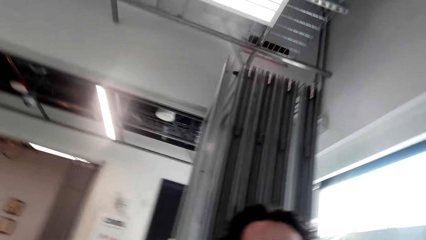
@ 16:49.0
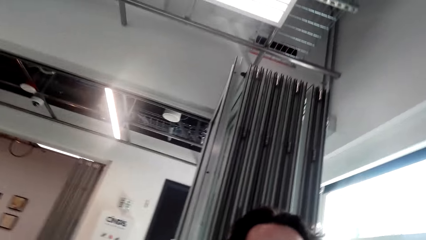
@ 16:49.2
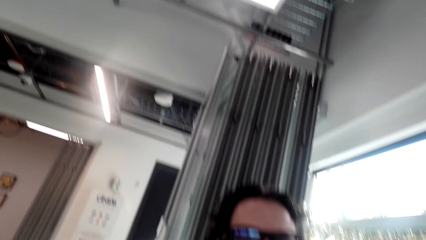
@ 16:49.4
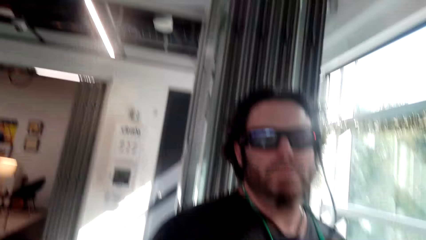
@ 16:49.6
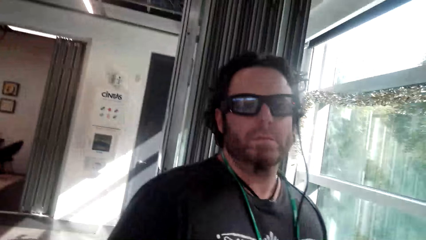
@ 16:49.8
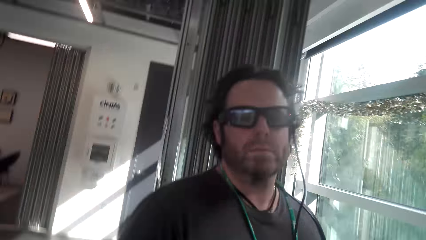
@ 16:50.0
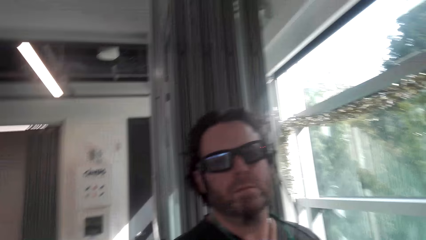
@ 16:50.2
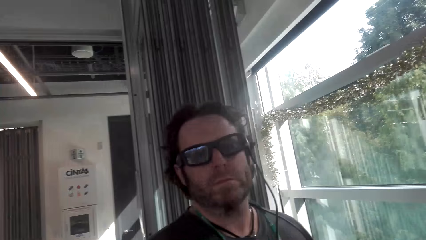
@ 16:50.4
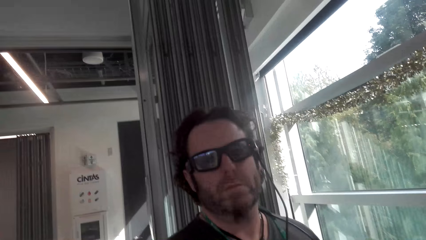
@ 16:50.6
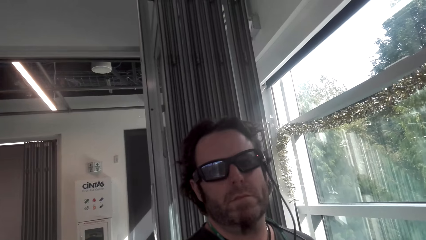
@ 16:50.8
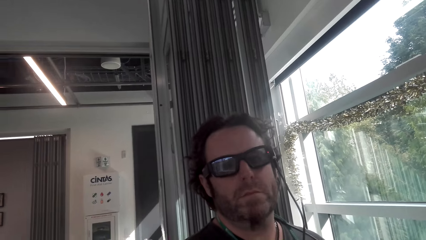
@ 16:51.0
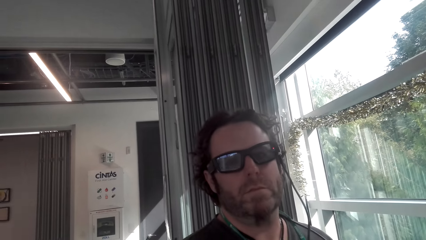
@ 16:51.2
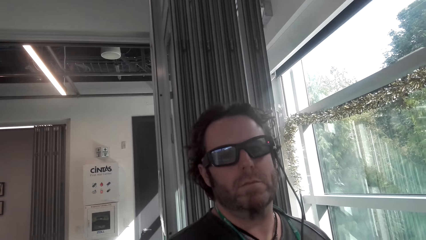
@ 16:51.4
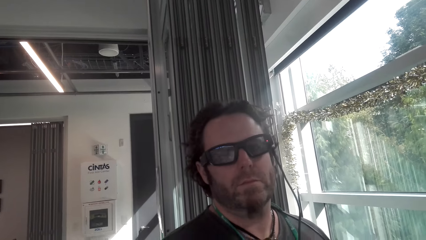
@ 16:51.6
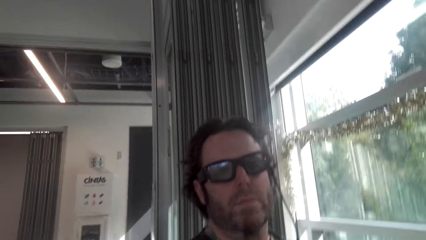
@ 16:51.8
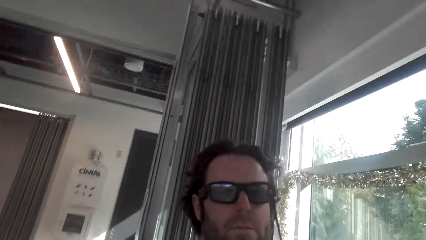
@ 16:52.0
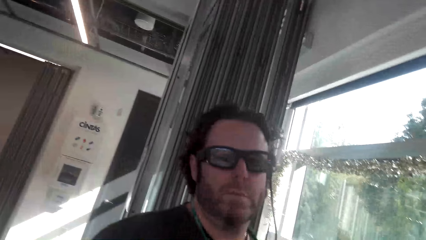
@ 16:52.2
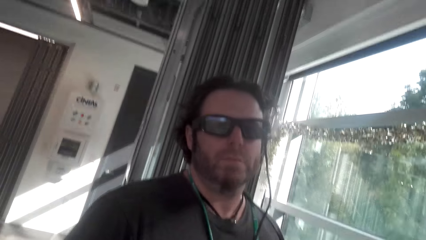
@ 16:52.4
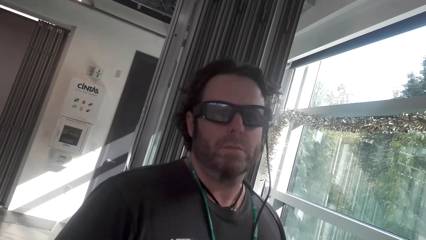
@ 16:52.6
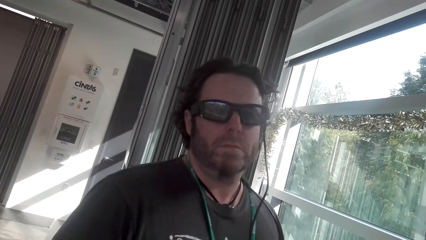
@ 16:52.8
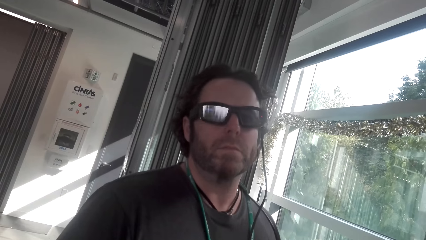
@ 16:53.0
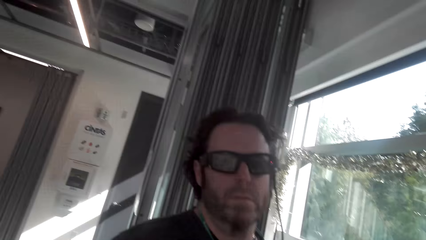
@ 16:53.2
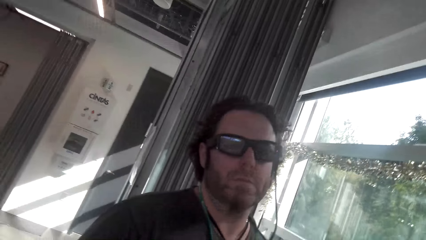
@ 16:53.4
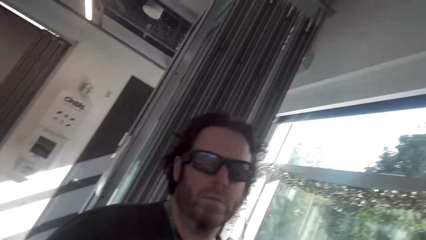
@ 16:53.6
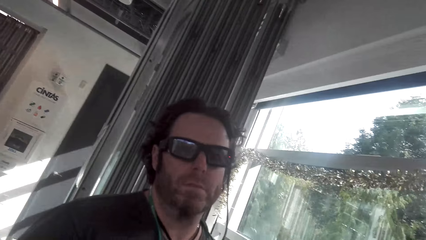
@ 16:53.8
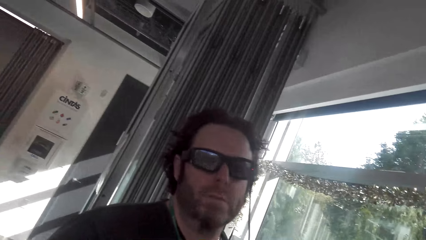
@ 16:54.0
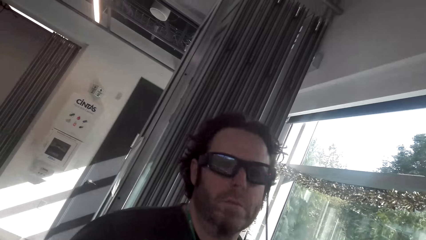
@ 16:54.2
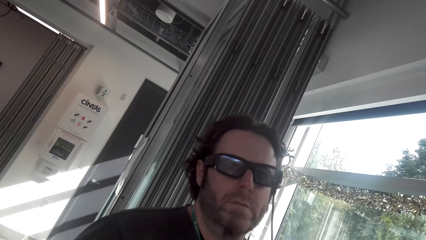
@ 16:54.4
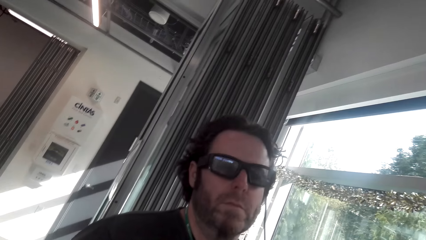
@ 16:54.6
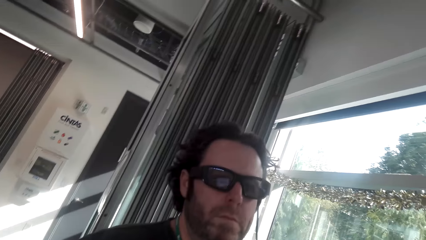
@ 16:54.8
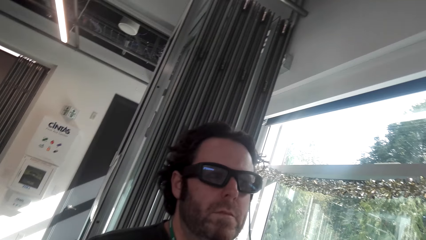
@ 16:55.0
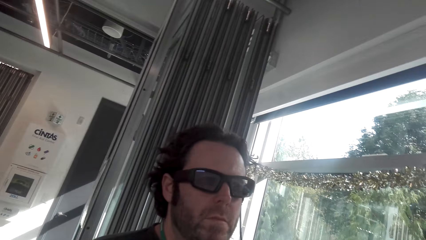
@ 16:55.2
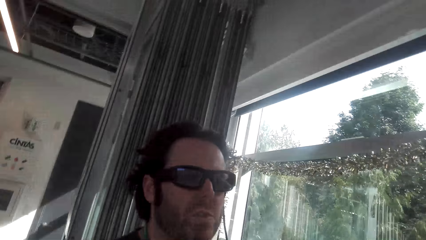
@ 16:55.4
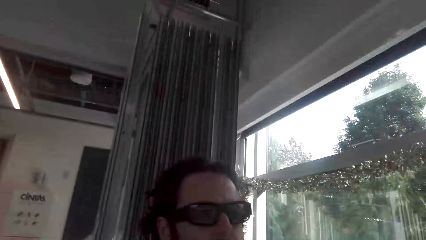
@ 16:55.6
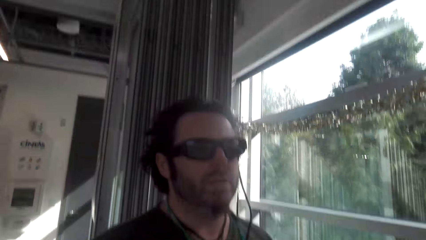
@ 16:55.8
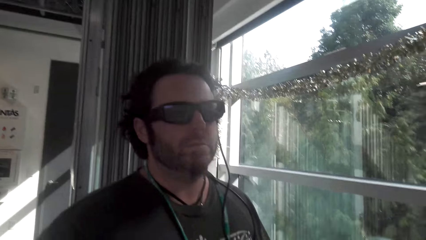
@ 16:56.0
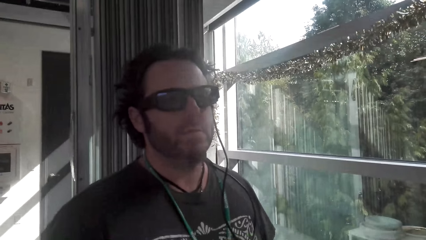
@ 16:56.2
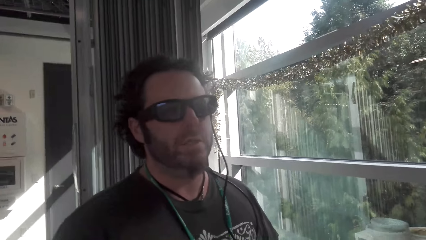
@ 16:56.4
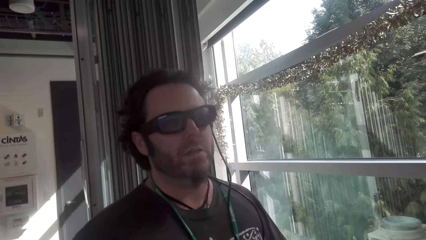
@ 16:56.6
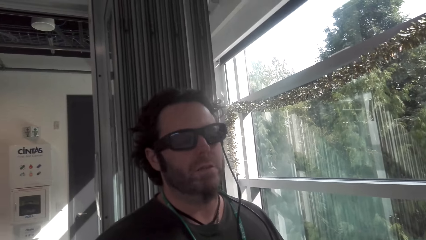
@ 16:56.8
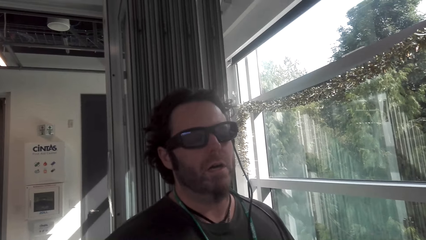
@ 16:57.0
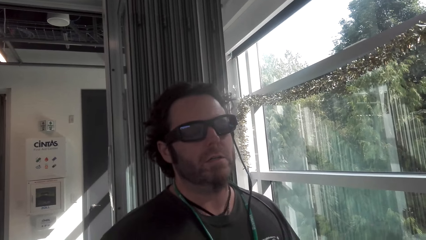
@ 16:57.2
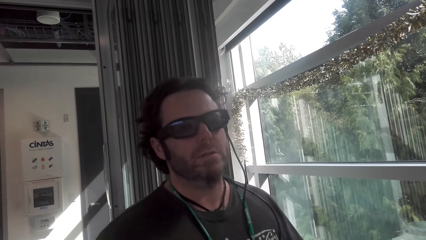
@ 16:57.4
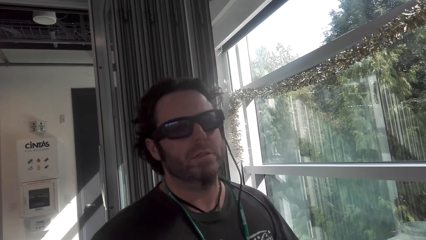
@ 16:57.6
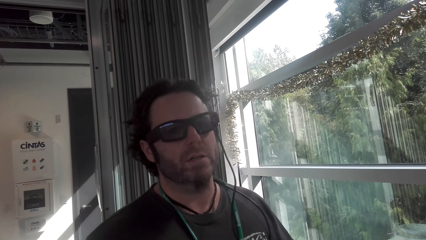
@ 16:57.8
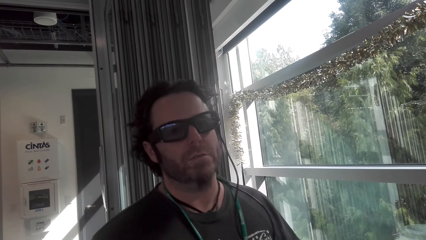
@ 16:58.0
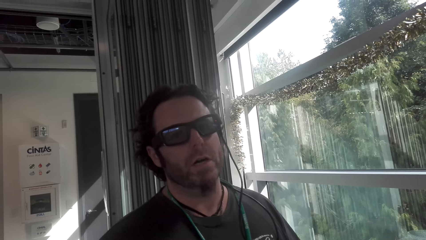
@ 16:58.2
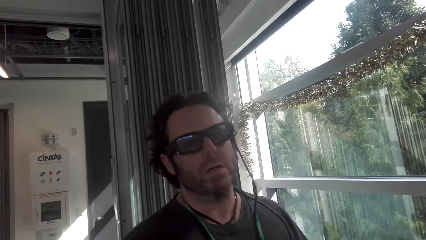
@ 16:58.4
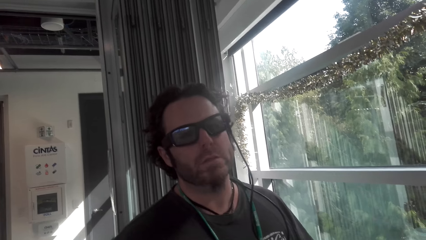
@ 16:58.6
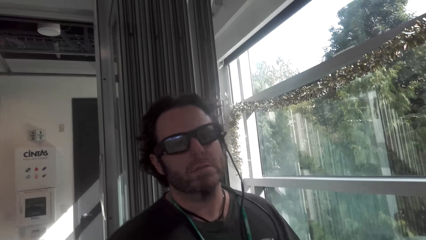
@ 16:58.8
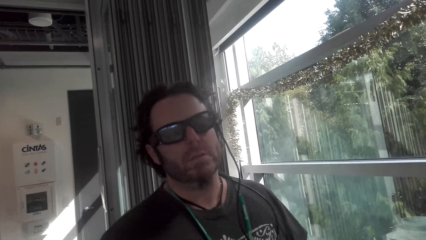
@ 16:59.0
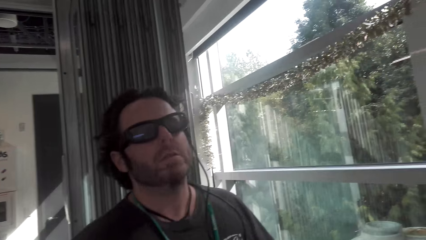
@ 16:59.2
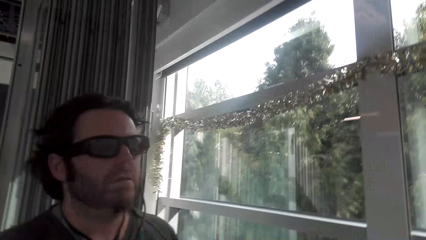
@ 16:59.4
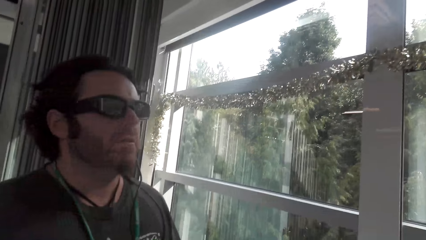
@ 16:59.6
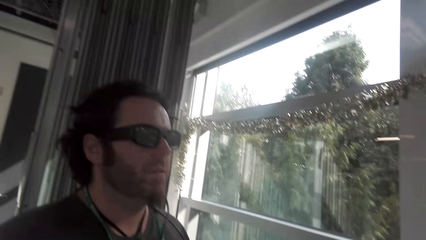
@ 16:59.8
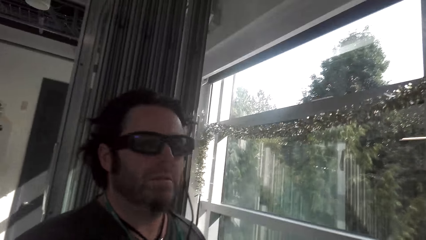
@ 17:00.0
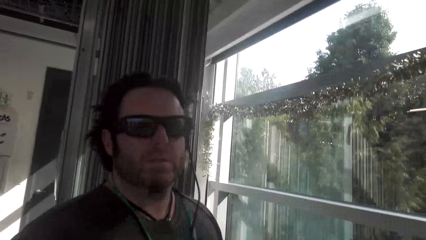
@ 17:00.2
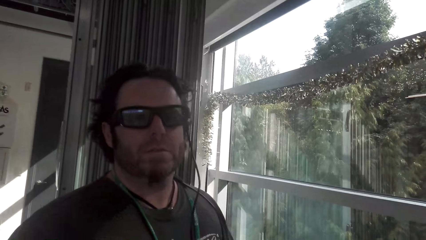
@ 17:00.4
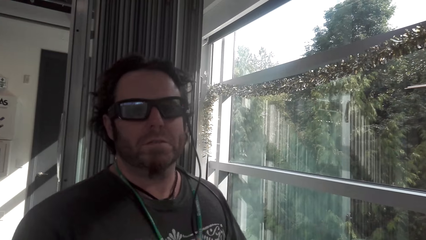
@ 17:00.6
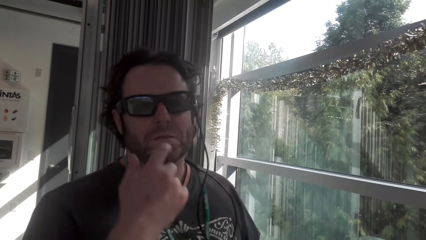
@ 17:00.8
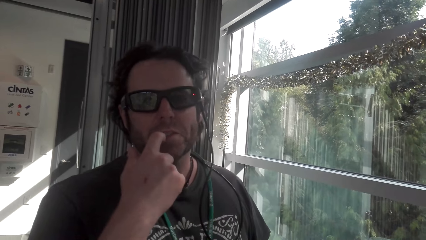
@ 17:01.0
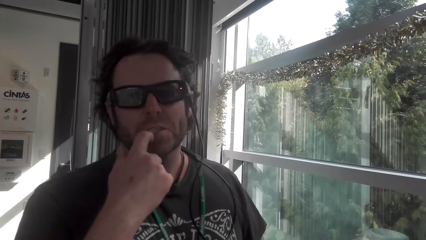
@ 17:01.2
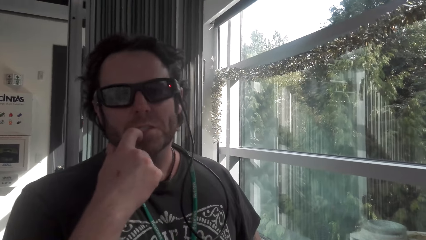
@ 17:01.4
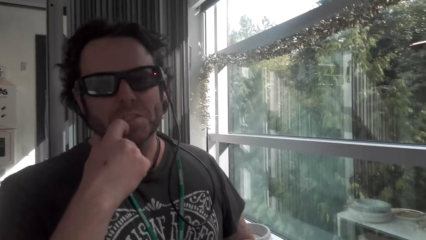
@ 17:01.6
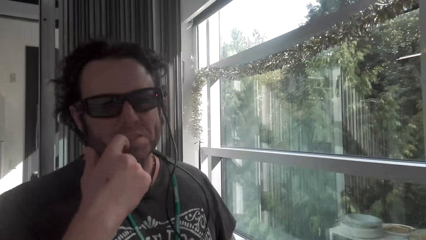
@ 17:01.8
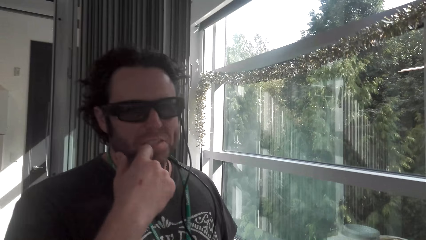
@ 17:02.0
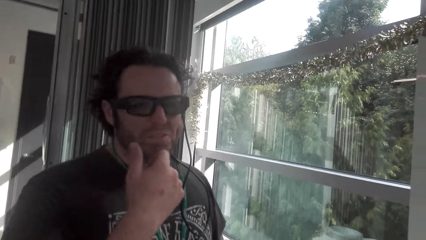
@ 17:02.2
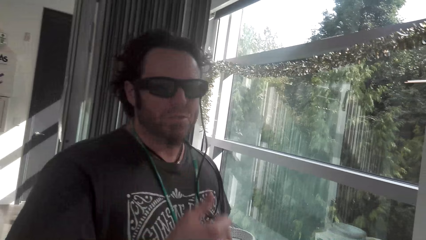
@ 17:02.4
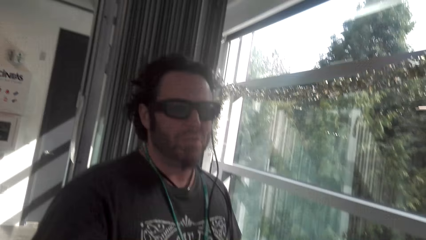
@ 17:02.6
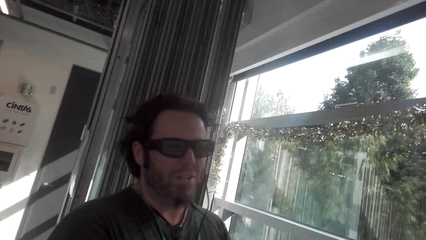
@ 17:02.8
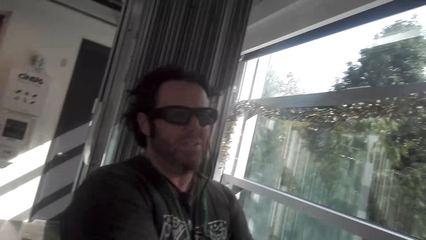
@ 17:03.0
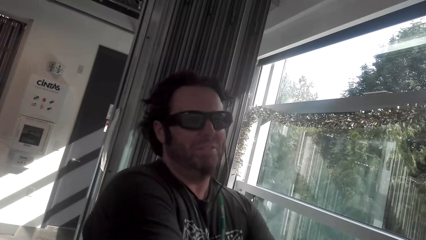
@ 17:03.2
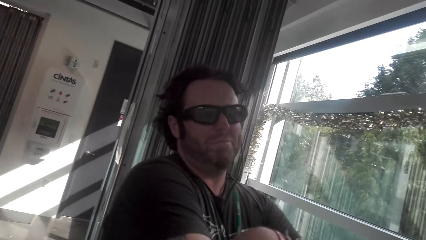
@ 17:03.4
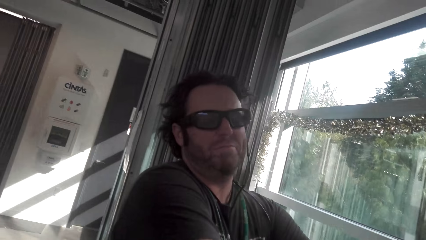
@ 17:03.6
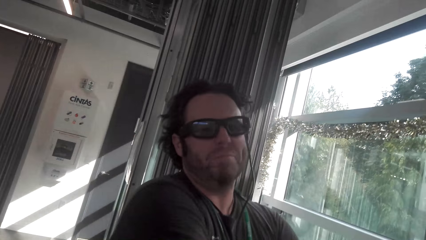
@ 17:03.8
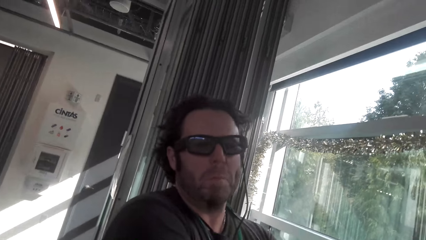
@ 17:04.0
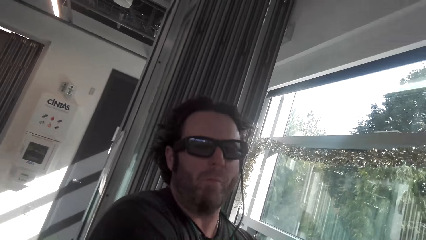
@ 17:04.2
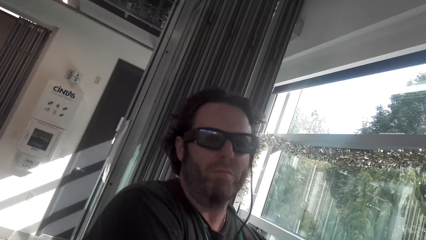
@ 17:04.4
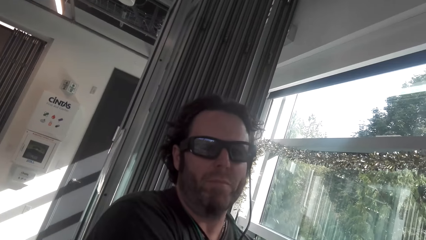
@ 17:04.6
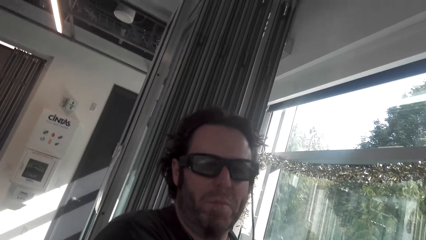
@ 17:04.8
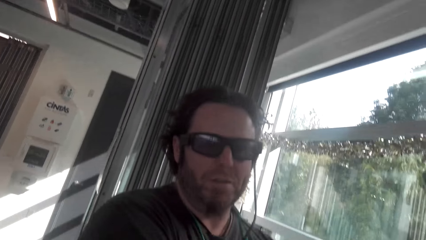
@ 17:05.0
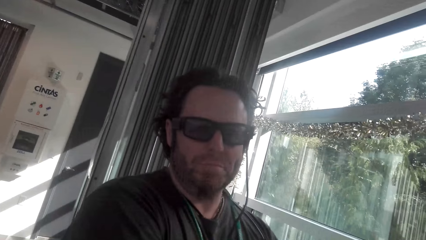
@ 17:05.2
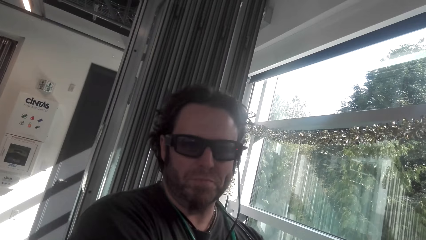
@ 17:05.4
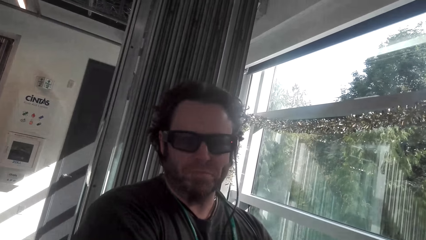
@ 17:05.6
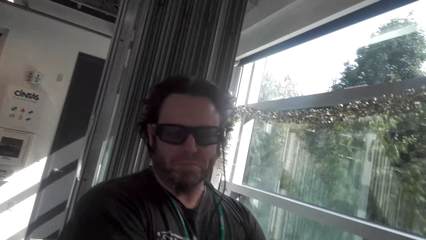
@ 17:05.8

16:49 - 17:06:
The camera wearer looks around the house. They converse with a man. The man converses with the camera wearer. The camera wearer converses with the man. The man puts his hand in the mouth and touches his face. The camera wearer converses with the man.
